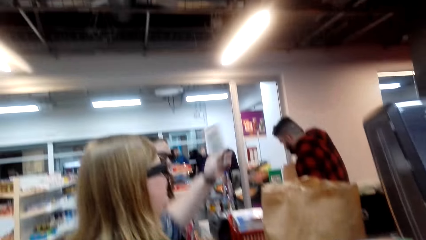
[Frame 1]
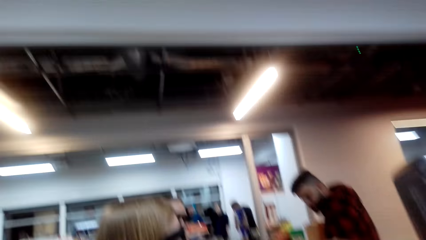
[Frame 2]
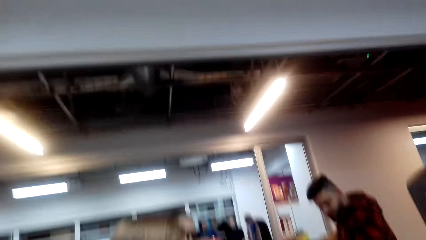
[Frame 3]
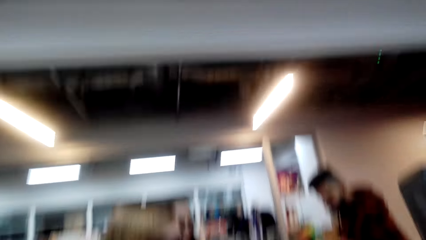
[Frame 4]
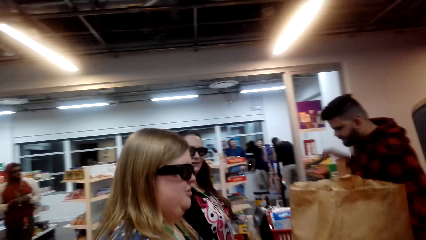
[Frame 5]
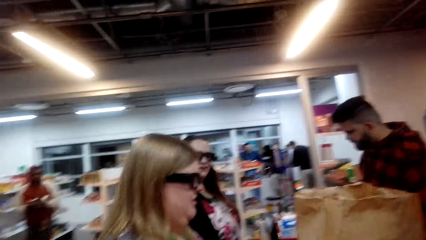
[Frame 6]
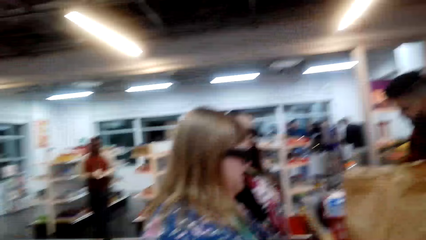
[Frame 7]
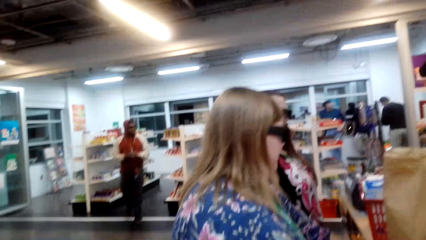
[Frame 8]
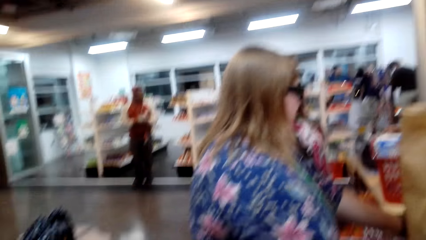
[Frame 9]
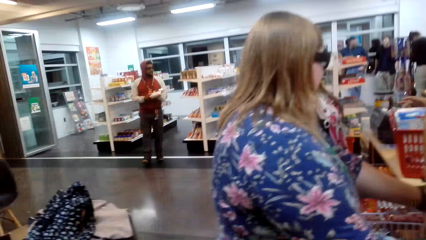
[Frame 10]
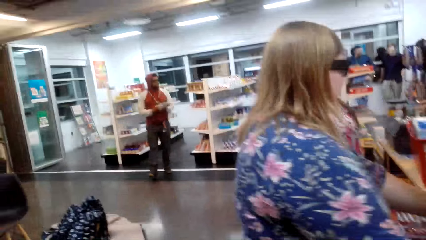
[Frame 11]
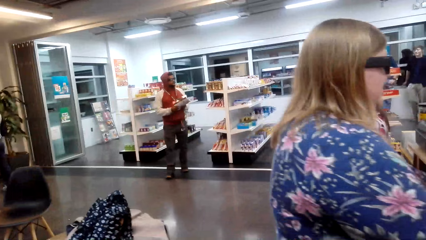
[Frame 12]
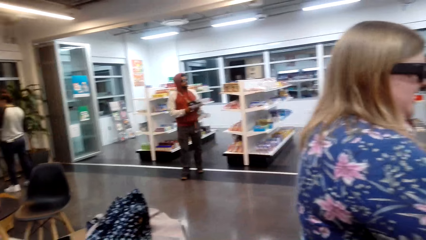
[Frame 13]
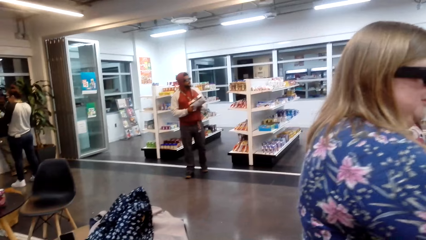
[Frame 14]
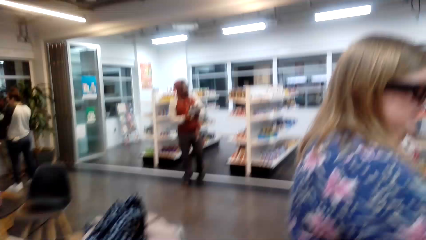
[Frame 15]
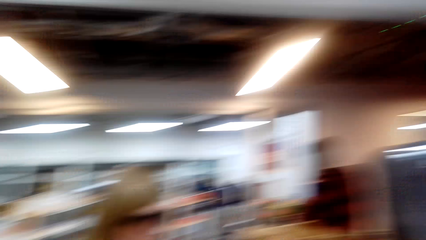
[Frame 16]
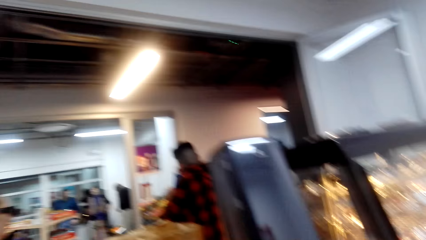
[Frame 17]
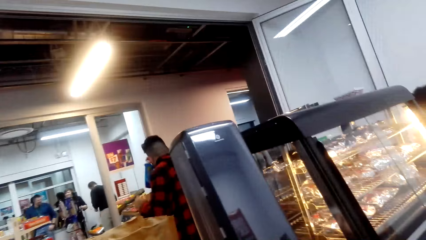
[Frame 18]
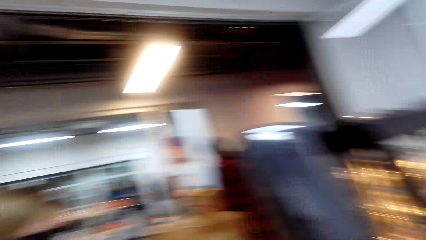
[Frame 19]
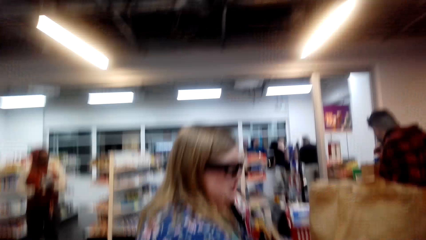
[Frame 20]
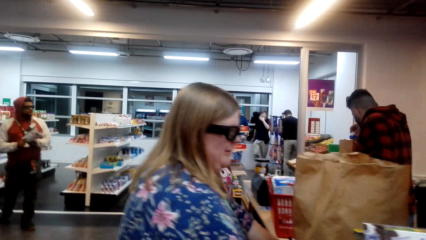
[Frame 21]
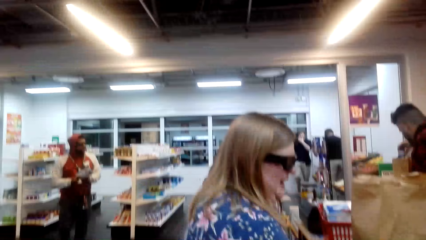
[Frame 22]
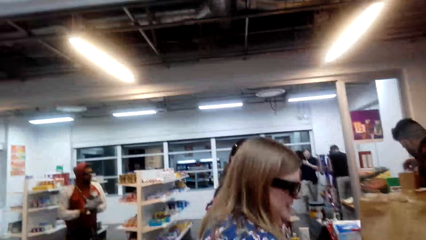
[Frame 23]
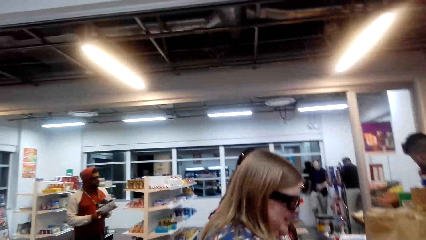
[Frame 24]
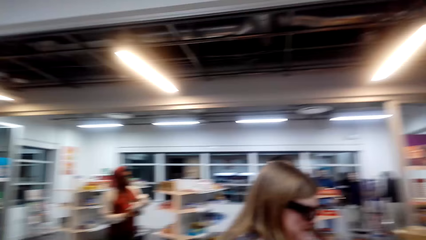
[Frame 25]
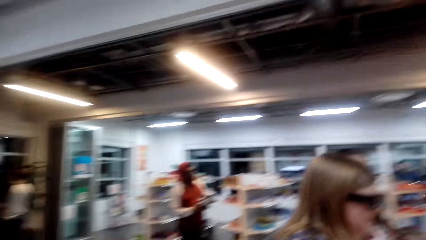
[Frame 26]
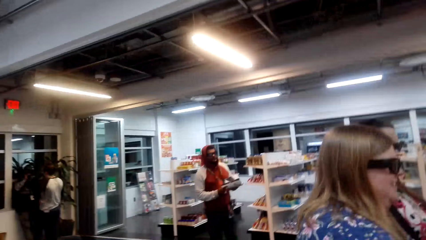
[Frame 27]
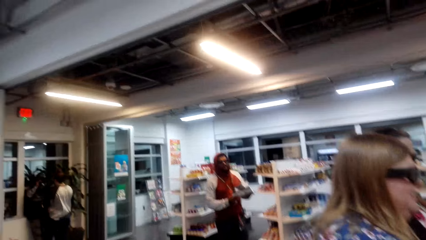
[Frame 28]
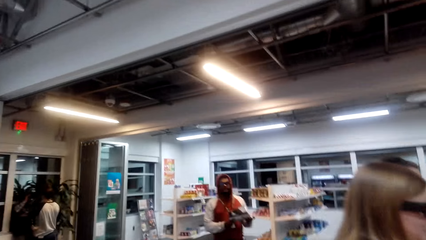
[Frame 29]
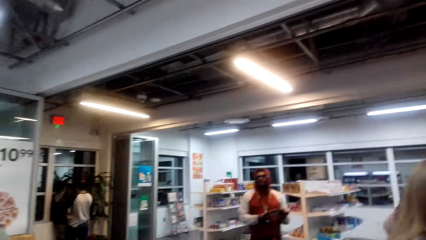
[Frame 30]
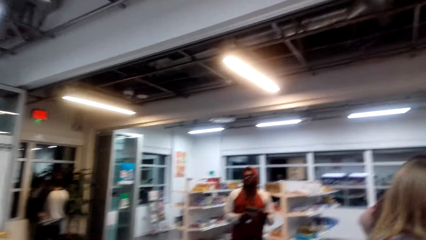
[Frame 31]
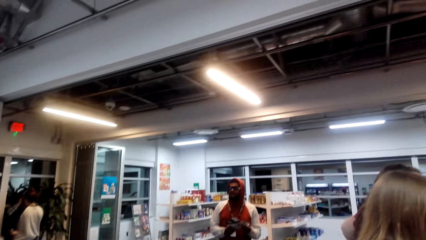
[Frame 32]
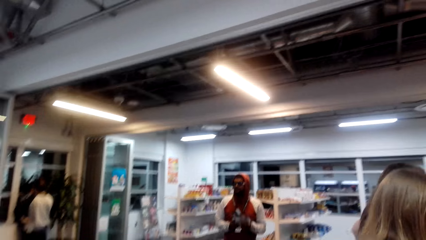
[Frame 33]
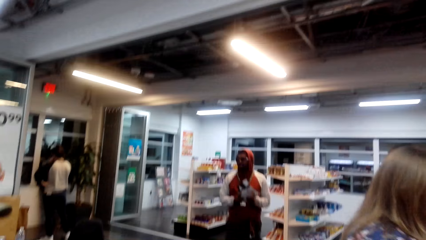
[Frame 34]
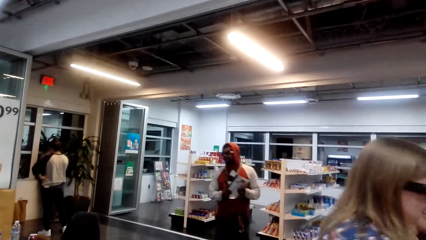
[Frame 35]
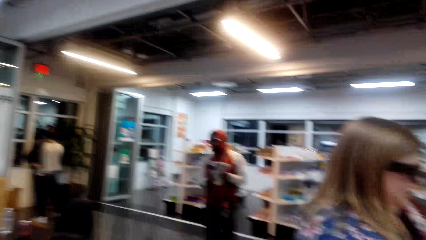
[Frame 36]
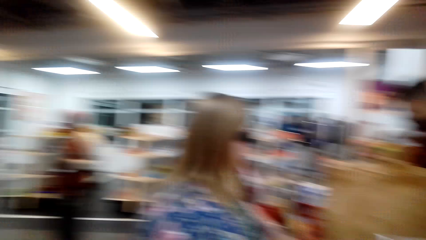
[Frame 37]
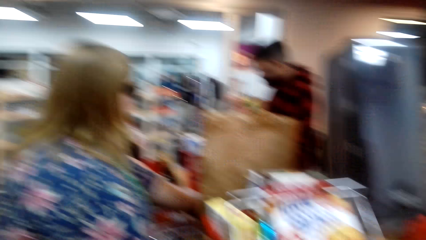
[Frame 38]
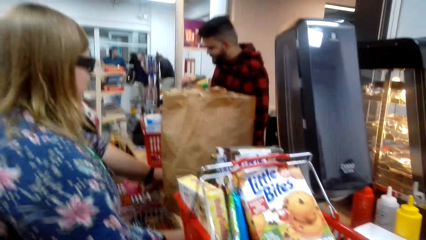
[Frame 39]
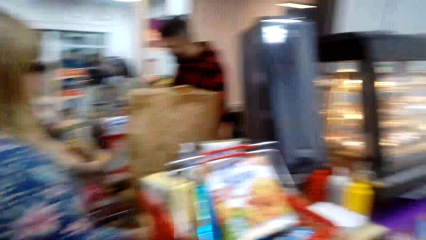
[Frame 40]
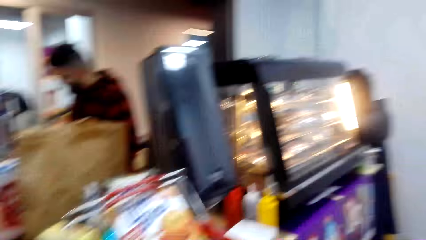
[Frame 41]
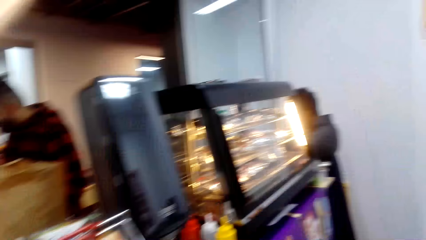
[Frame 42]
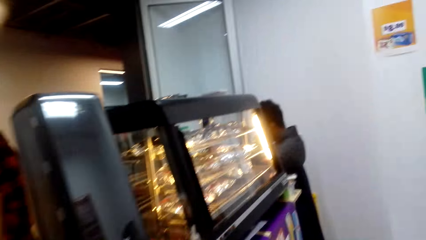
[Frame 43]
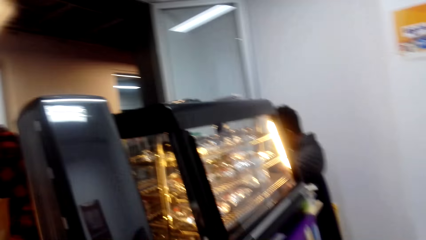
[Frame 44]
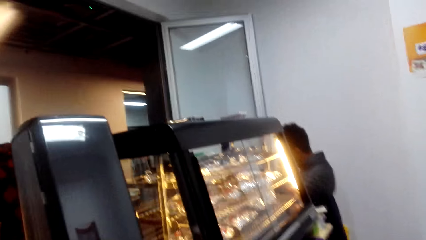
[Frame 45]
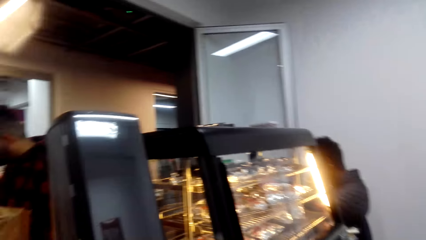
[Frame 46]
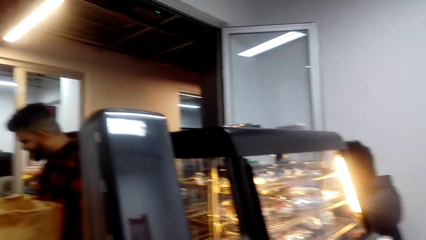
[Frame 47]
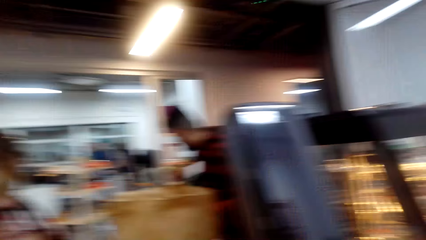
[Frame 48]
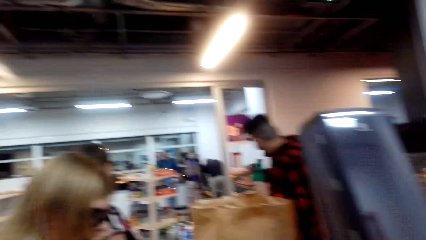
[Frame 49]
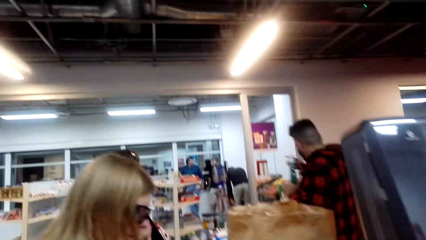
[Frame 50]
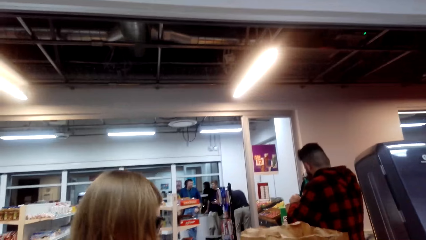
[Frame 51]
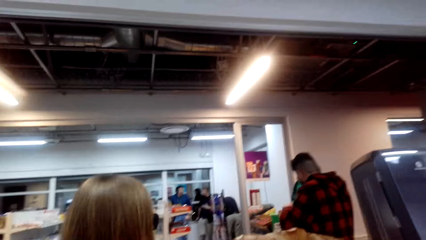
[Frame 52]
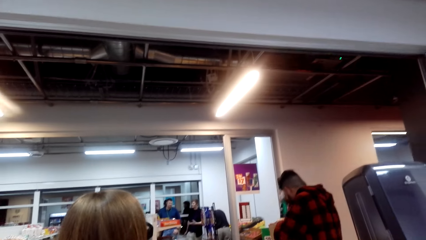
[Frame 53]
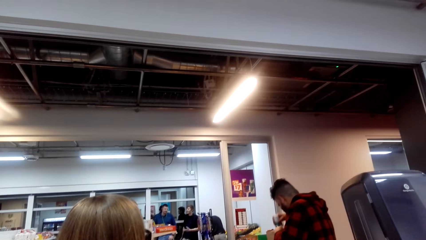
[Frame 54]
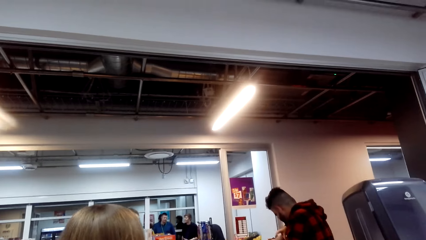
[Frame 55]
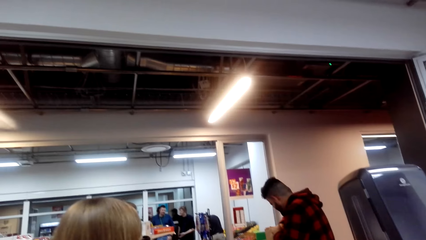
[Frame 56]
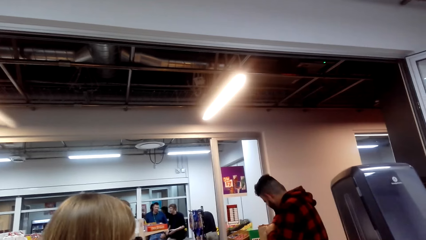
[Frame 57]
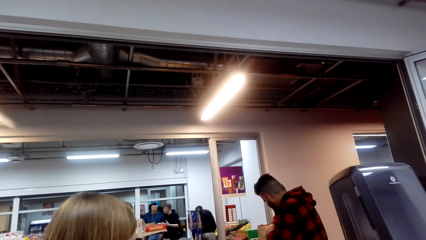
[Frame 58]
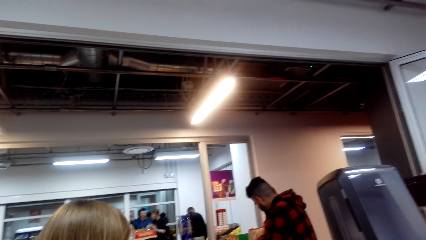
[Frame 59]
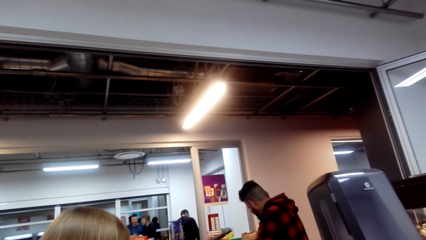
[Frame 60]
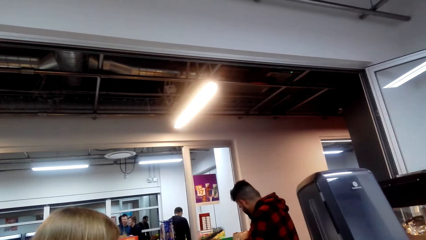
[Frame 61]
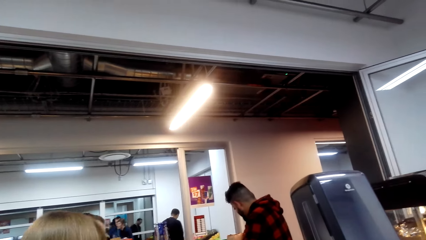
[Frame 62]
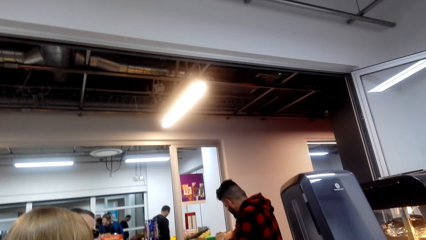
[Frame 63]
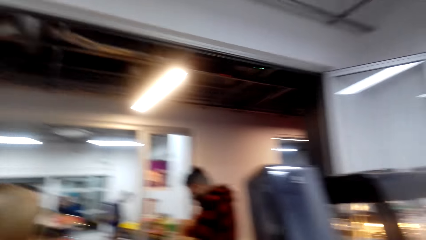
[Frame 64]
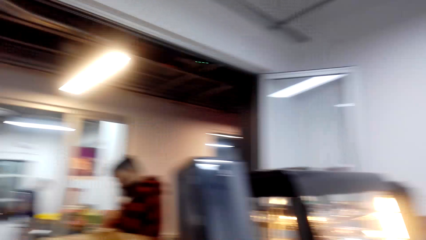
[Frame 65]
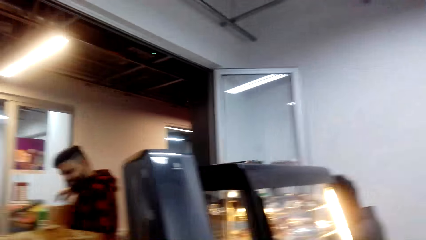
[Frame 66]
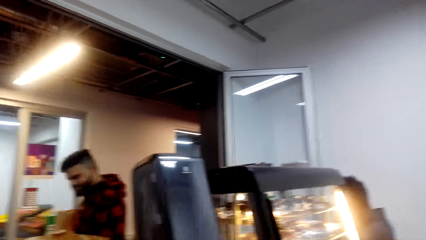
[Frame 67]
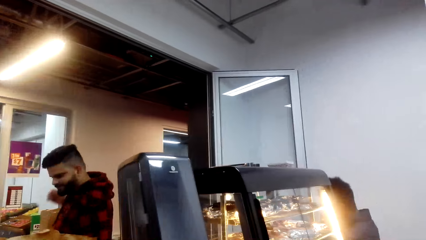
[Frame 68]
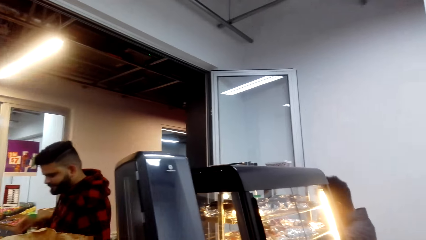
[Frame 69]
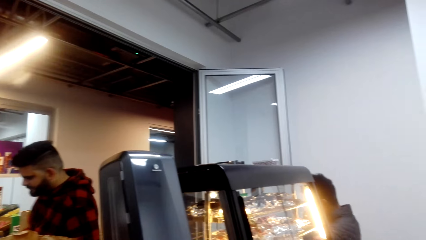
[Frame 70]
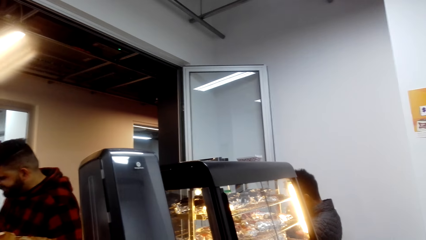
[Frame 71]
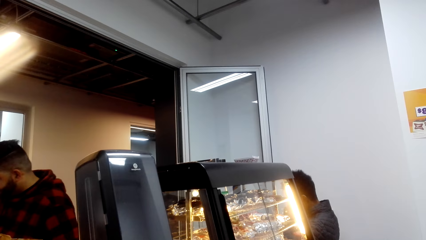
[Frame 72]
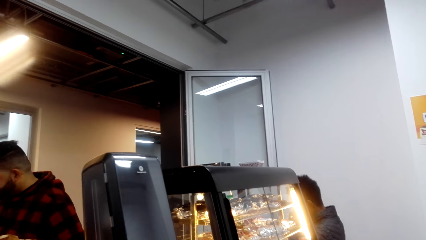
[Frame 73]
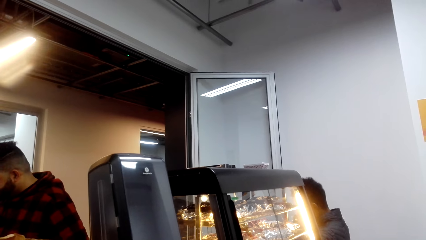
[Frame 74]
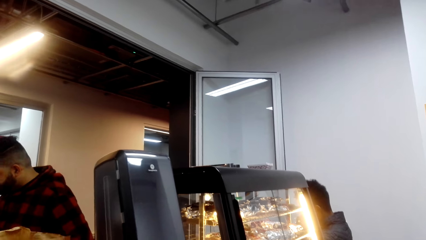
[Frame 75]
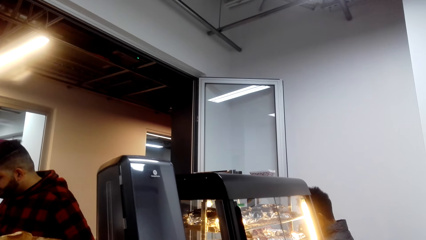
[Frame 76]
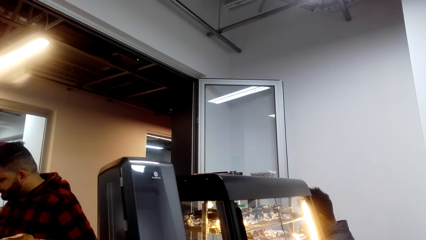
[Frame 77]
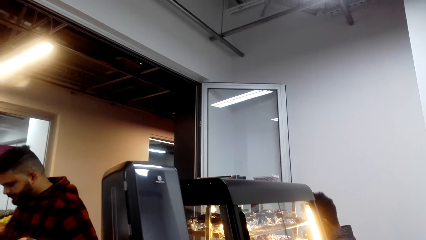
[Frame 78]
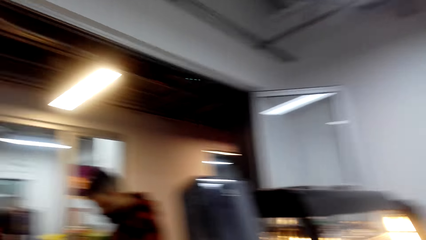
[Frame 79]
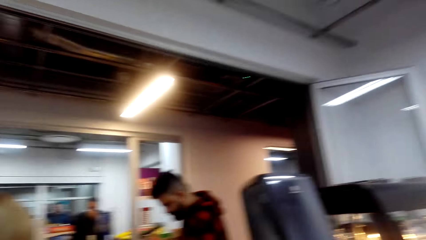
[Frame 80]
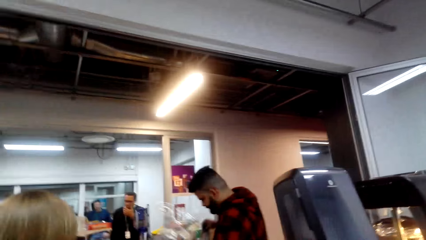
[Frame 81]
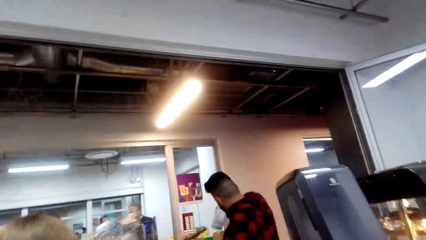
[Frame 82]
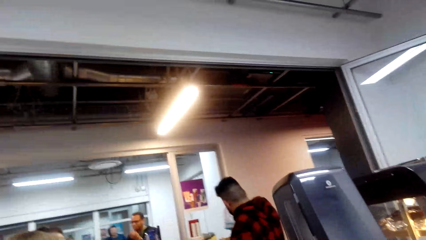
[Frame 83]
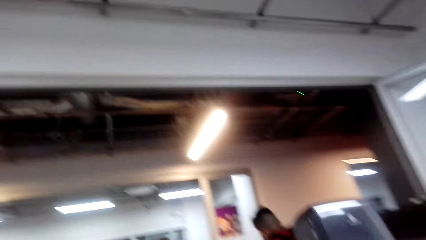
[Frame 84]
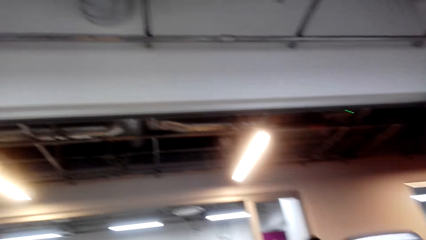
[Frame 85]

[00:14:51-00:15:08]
The camera wearer looks around.
